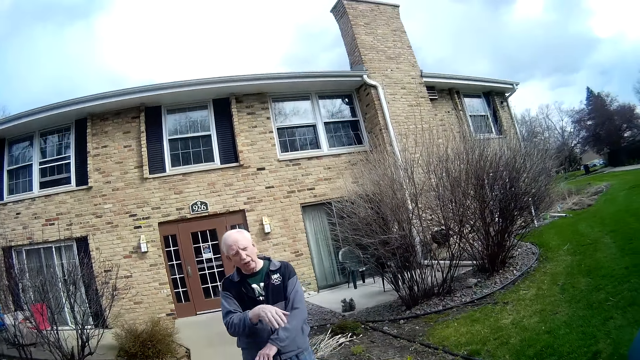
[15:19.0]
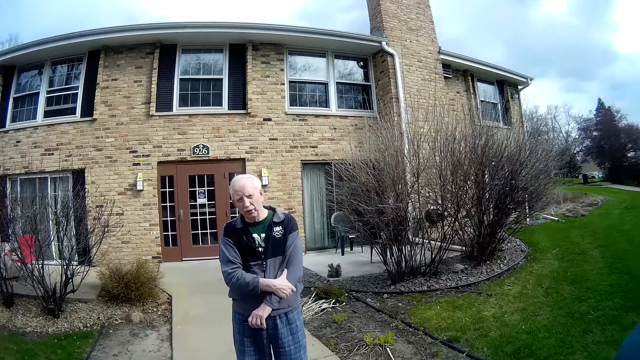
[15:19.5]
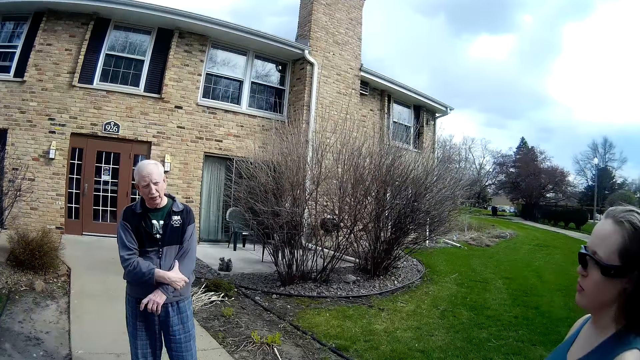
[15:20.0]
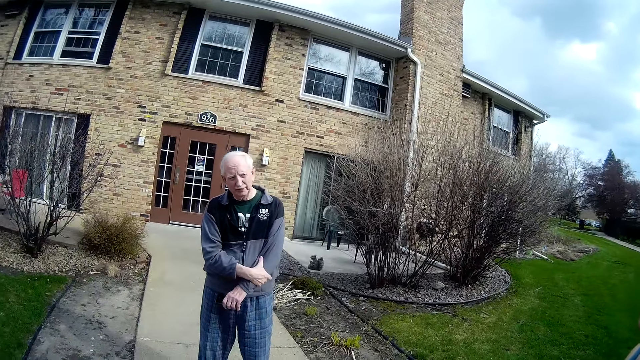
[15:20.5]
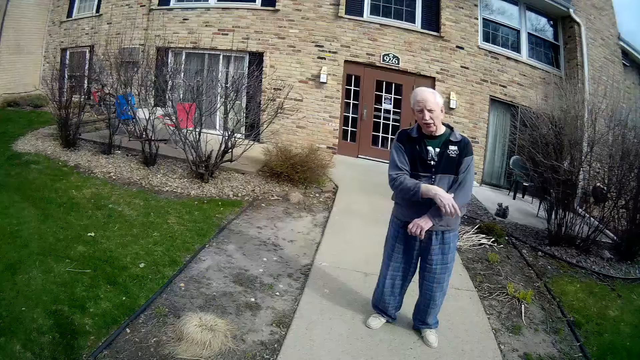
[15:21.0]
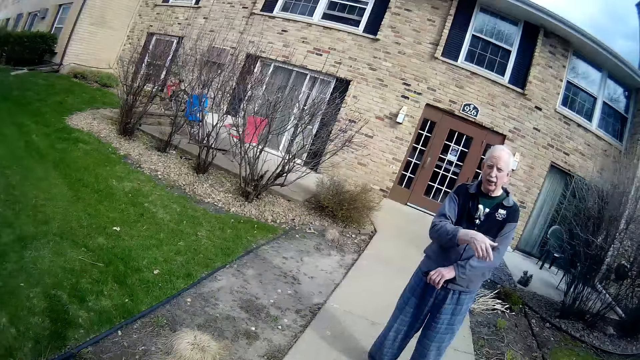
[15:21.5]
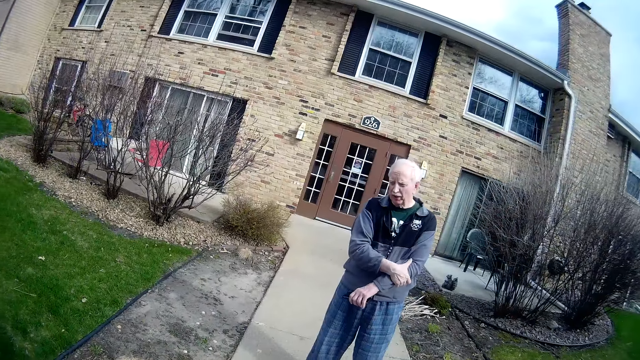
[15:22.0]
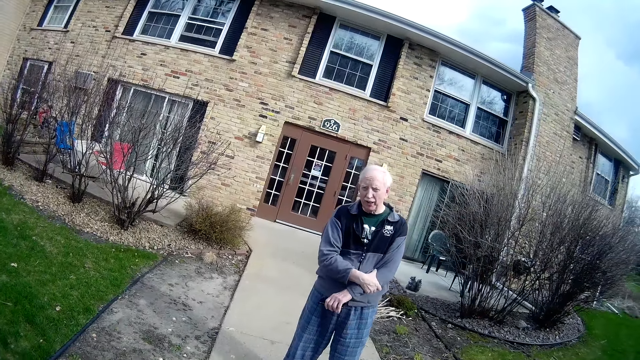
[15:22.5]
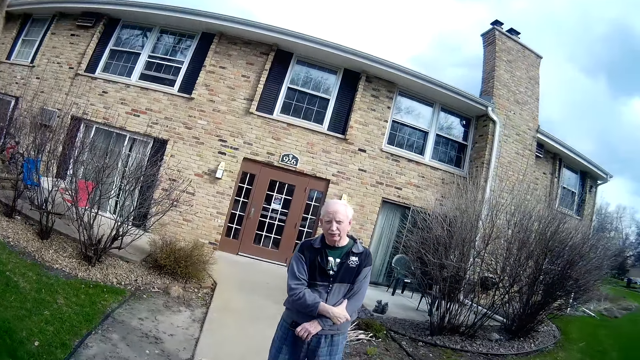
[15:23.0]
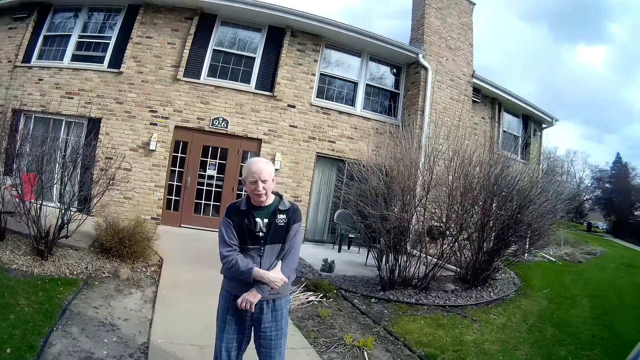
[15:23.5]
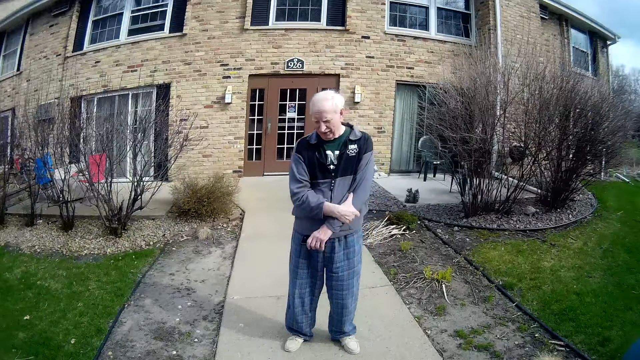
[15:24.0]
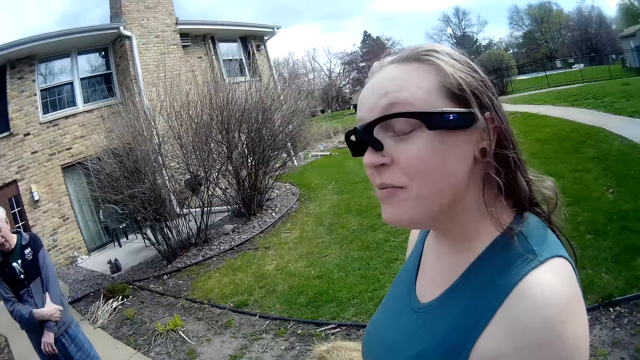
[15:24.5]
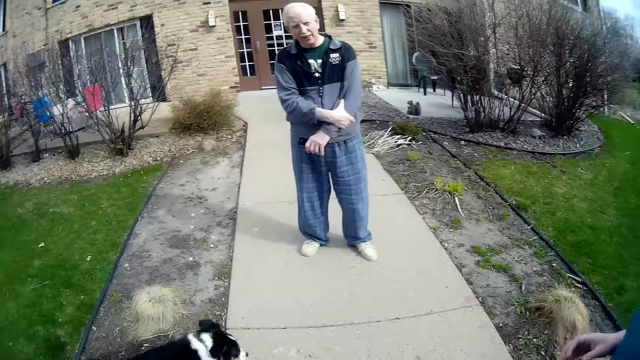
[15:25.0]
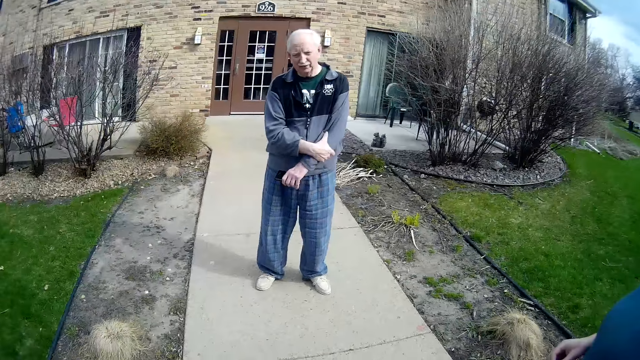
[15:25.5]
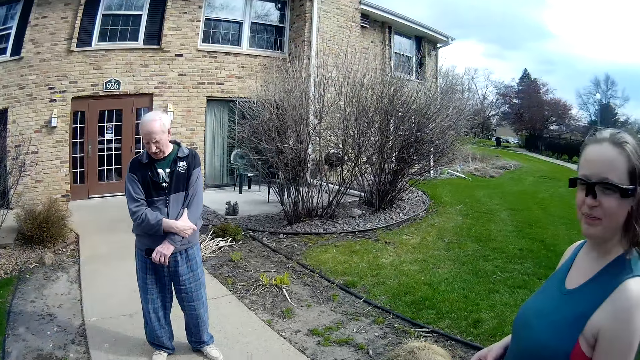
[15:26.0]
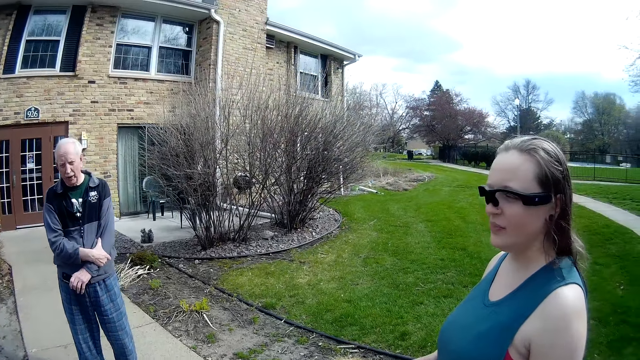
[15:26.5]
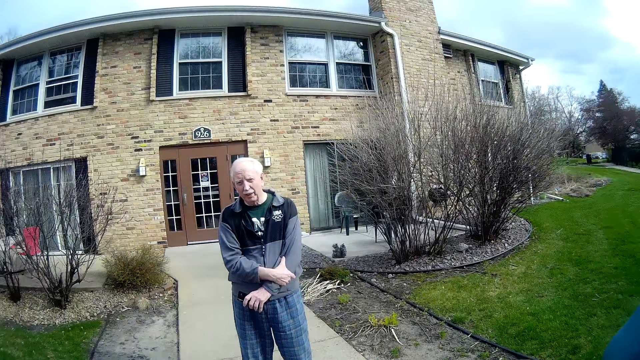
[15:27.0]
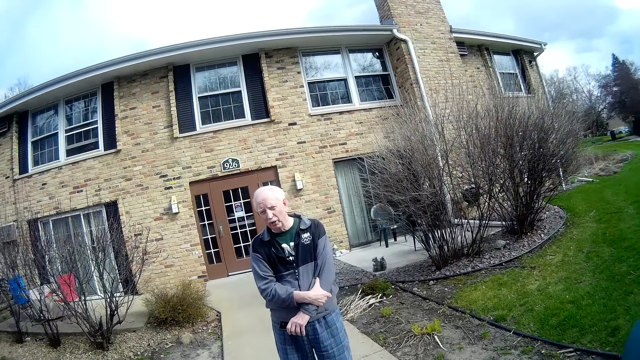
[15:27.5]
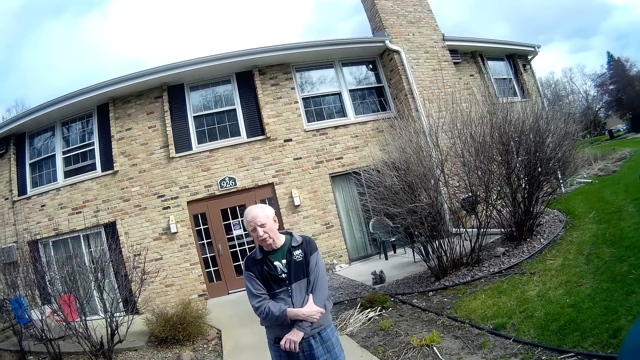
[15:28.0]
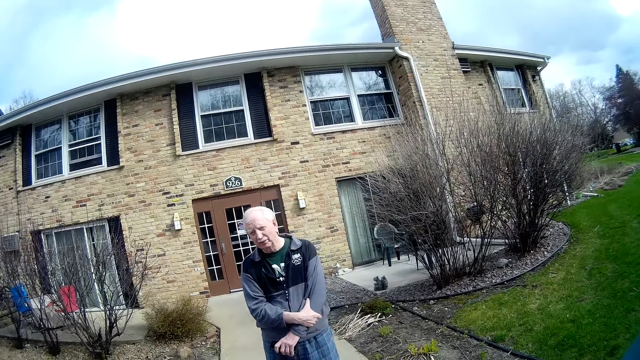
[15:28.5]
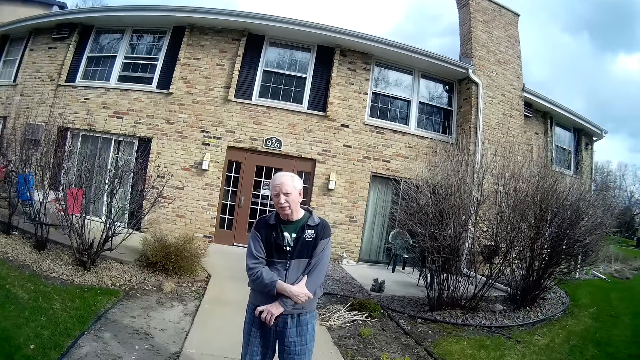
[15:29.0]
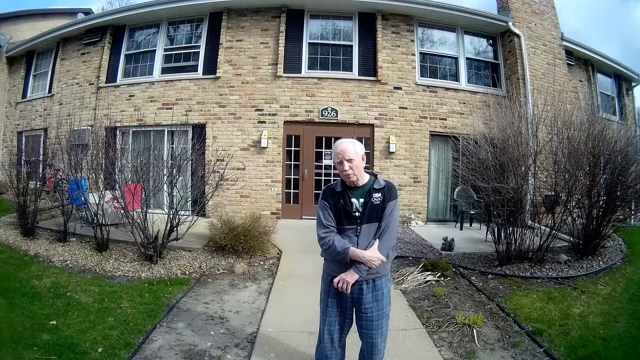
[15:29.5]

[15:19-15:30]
The man holds his left arm with his right hand. The man removes his right hand from his left arm. The man holds his left arm with his right hand. A person talks to the camera wearer. Another person talks to the camera wearer.

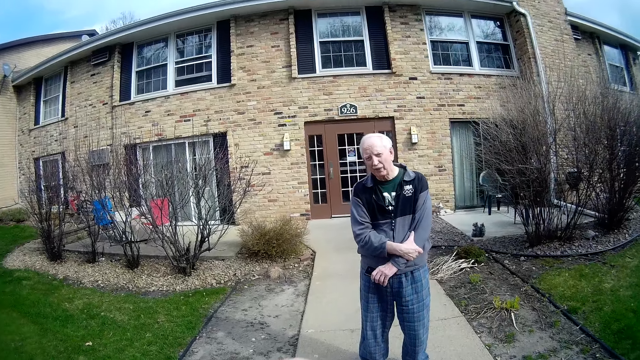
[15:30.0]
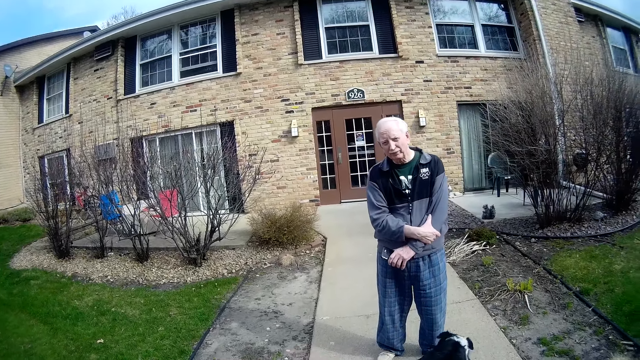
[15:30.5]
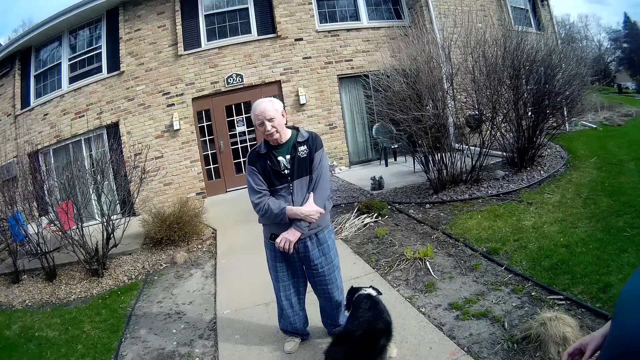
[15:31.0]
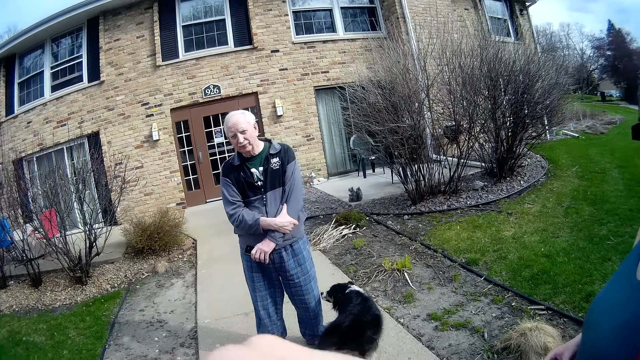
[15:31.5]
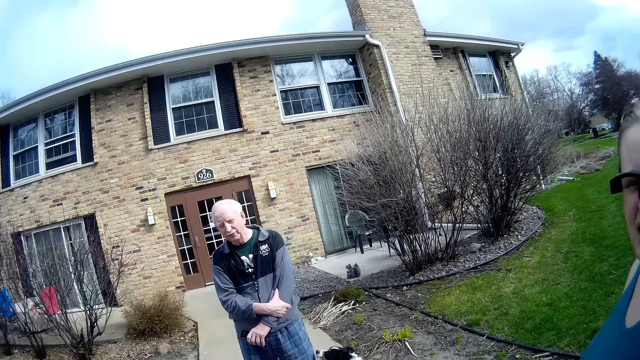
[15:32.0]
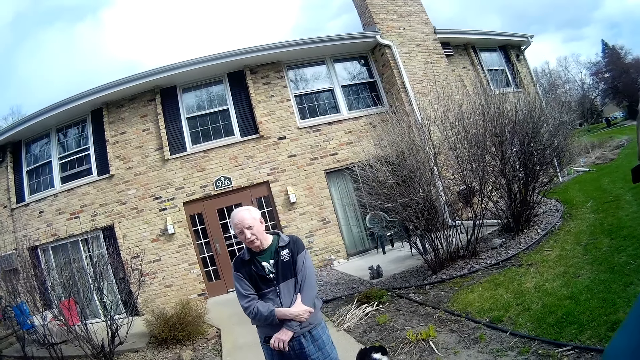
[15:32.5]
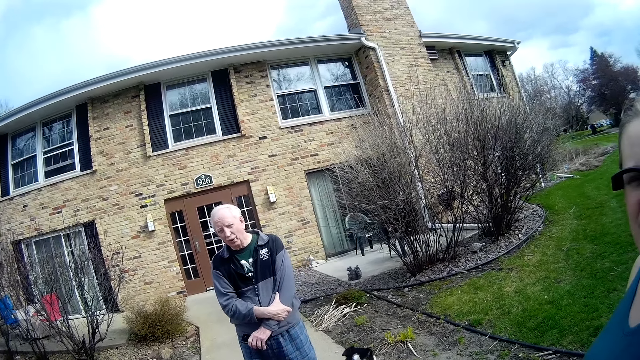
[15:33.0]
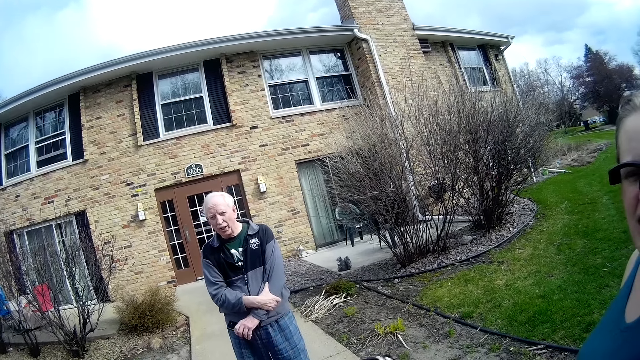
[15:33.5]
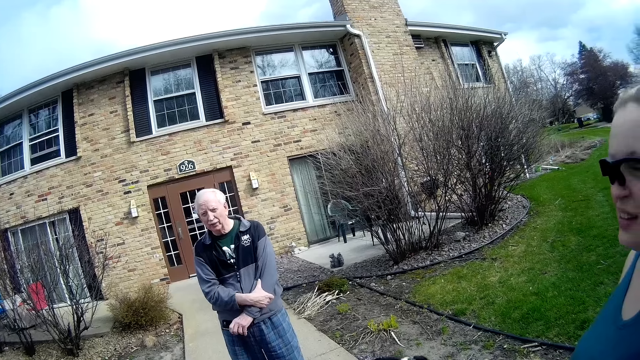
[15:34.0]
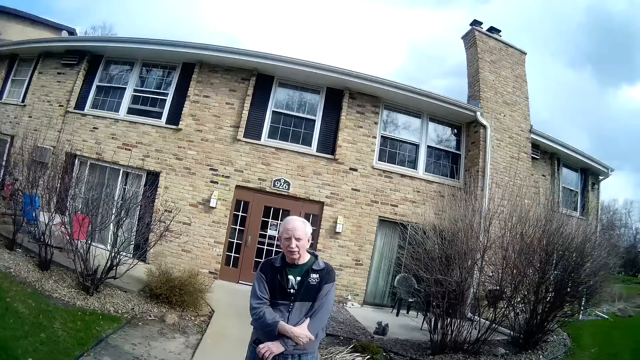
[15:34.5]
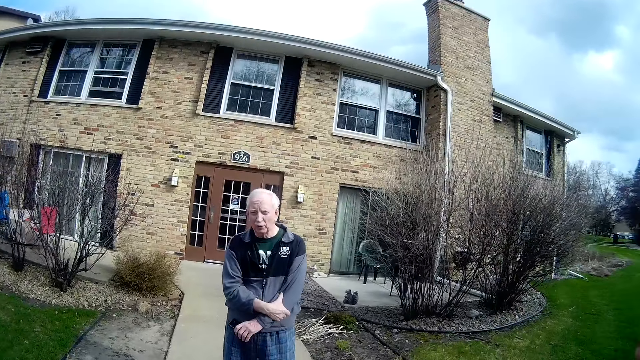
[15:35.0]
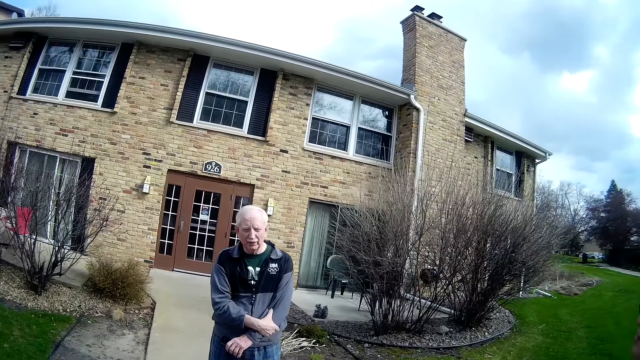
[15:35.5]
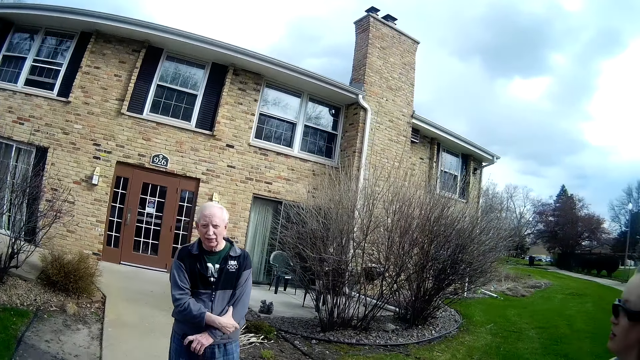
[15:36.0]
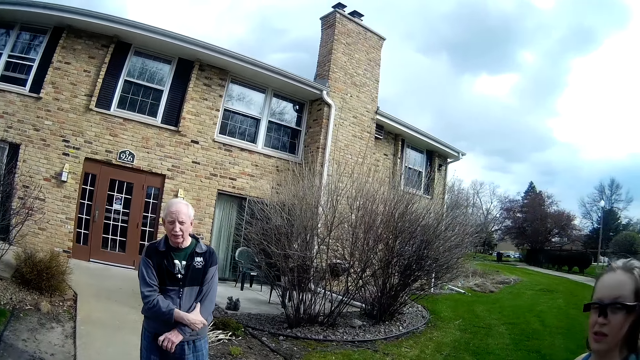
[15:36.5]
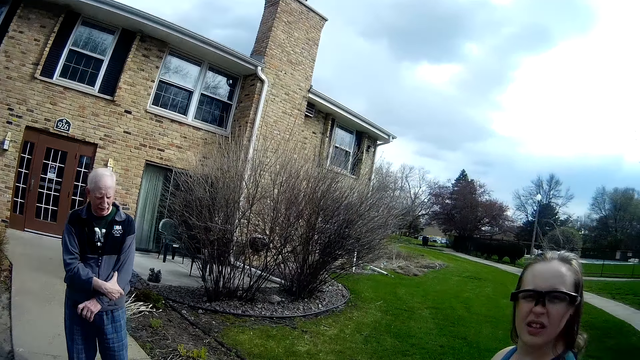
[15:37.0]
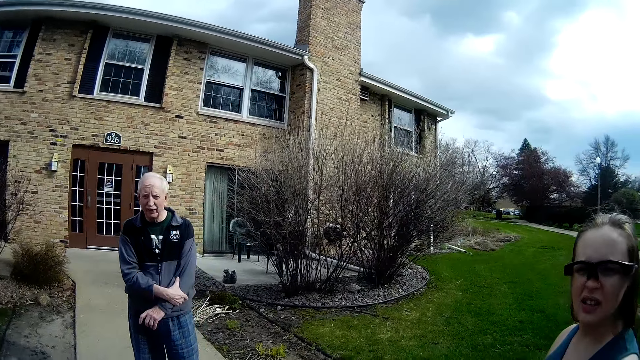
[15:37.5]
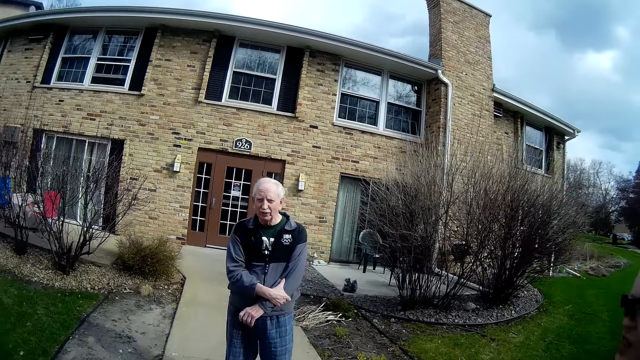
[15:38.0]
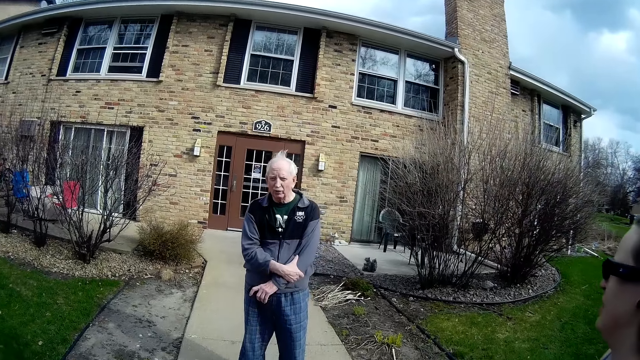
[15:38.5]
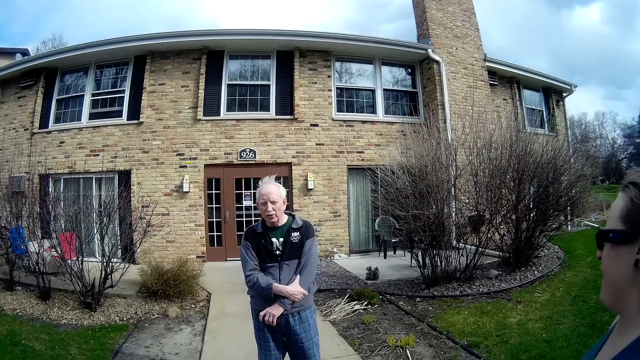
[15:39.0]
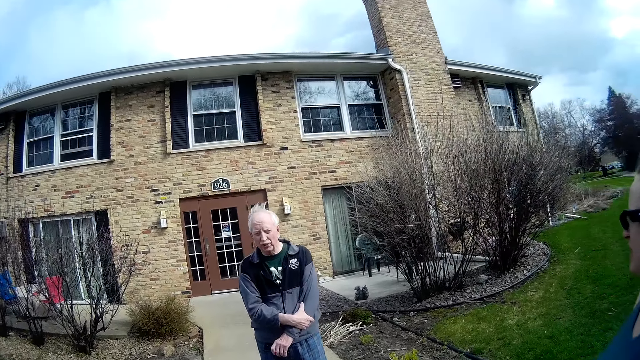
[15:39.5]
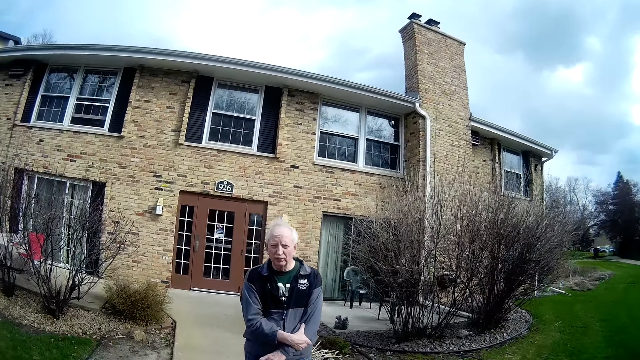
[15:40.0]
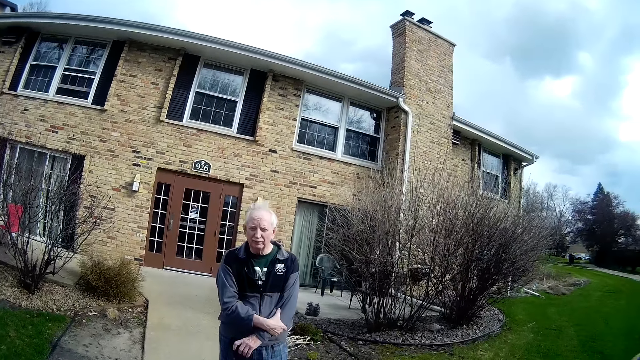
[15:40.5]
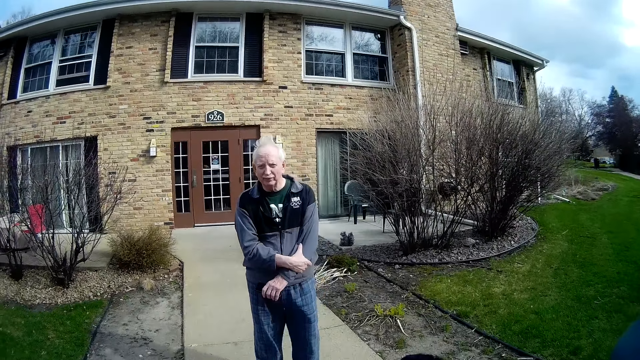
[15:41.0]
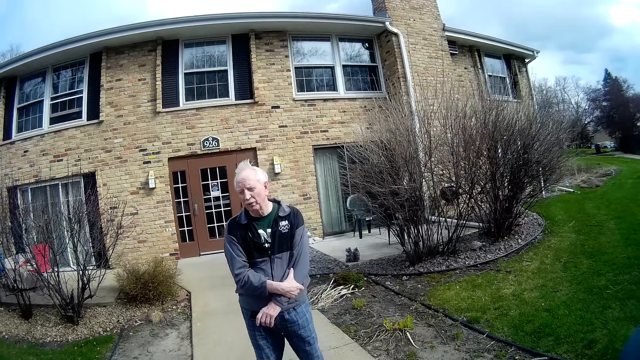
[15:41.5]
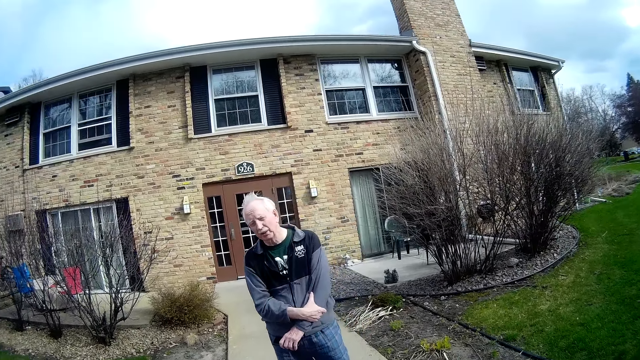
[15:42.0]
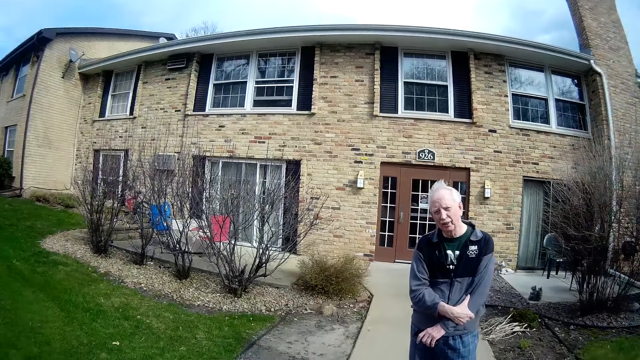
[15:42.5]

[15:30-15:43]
The dog sniffs the man's trousers with its nose. The camera wearer talks to a person. The dog walks on the pathway. The person talks to the camera wearer. The camera wearer talks to another person.
